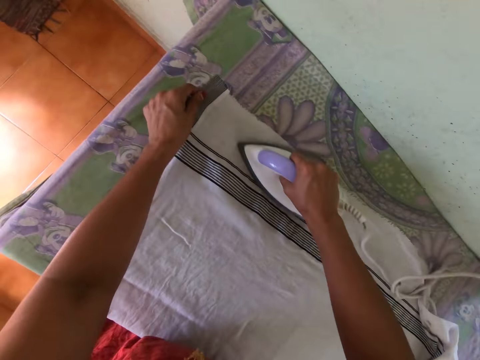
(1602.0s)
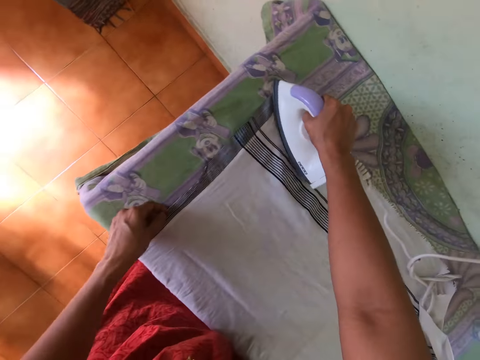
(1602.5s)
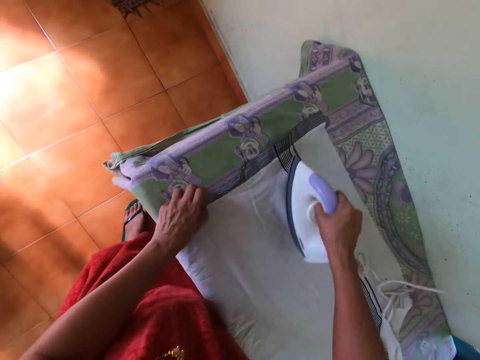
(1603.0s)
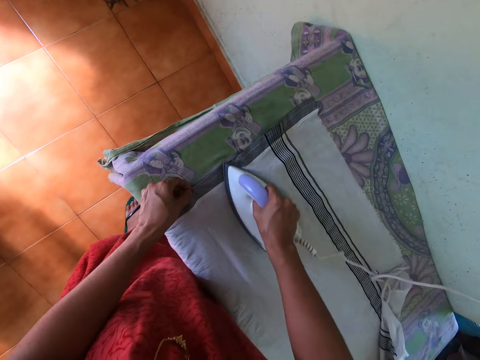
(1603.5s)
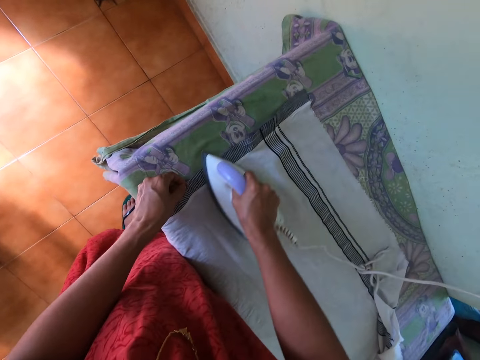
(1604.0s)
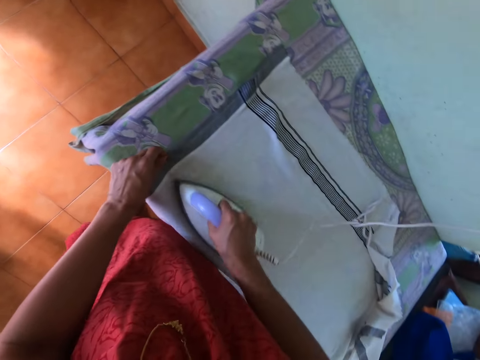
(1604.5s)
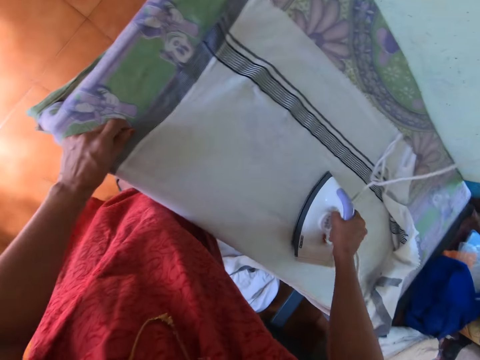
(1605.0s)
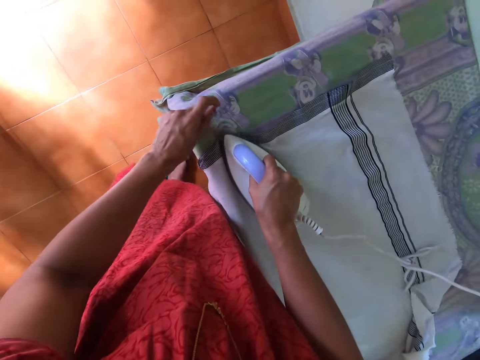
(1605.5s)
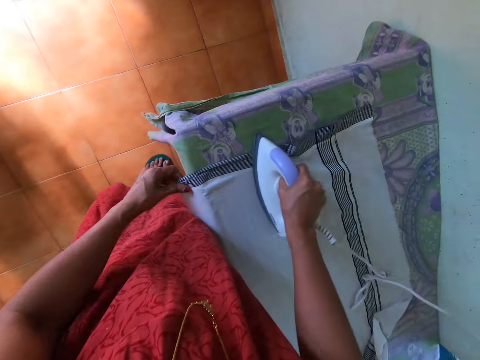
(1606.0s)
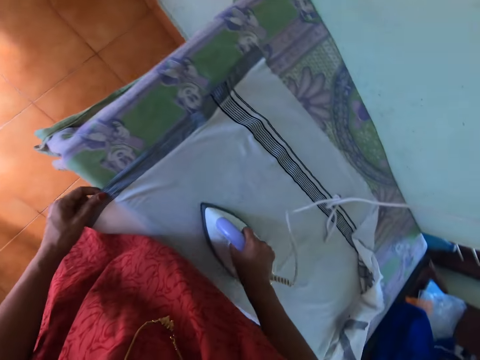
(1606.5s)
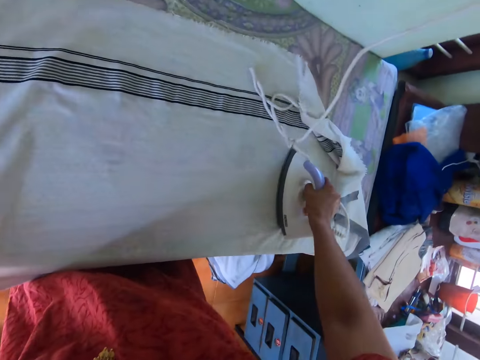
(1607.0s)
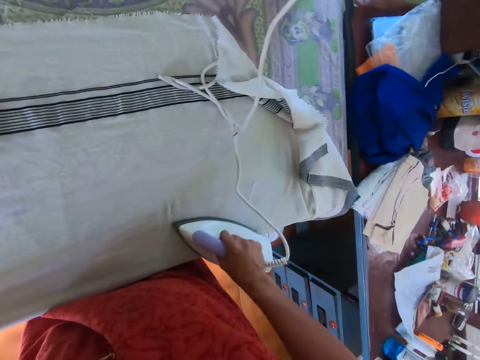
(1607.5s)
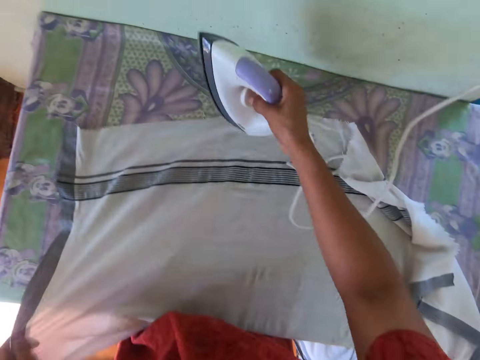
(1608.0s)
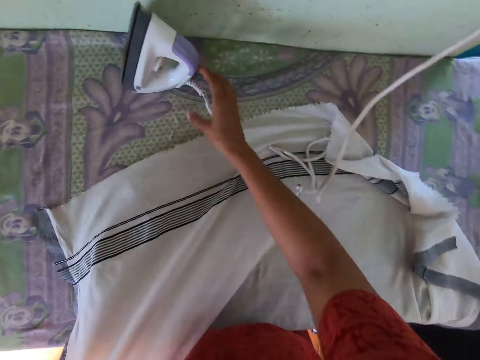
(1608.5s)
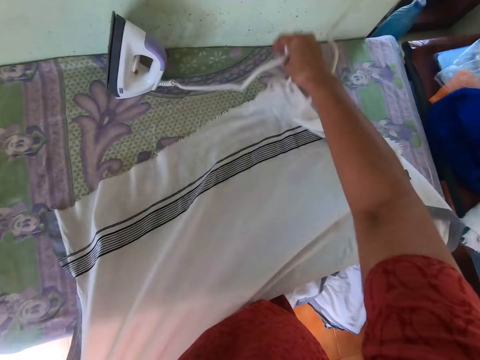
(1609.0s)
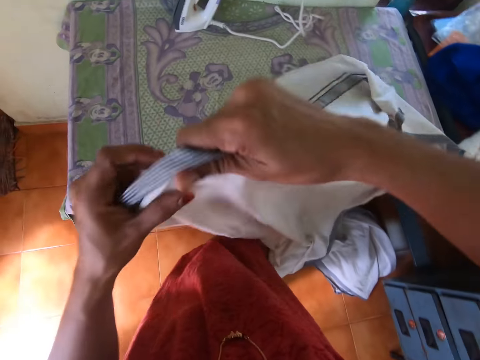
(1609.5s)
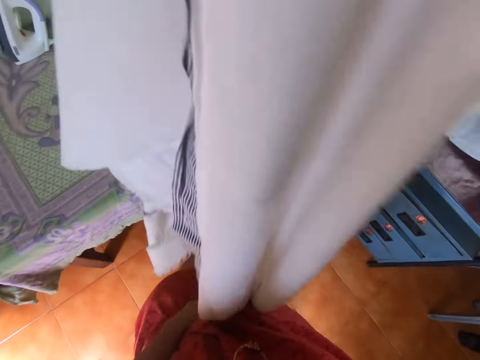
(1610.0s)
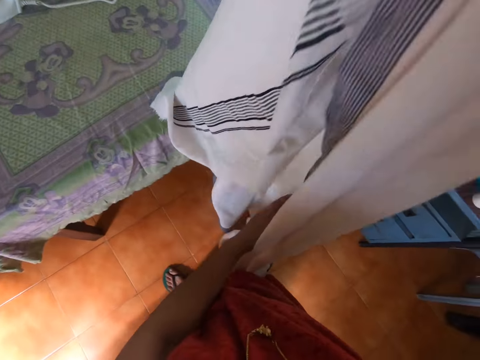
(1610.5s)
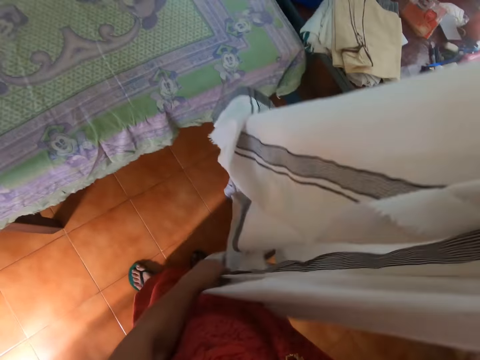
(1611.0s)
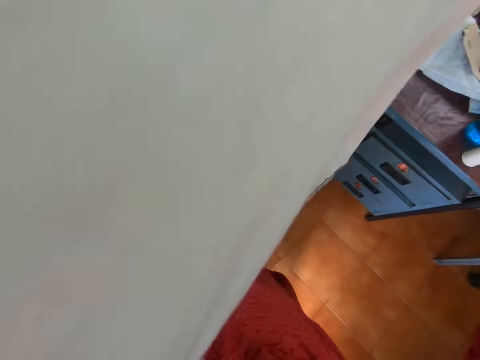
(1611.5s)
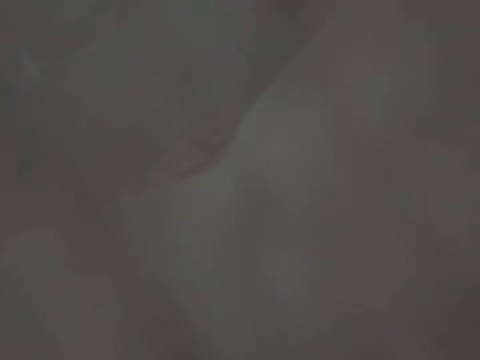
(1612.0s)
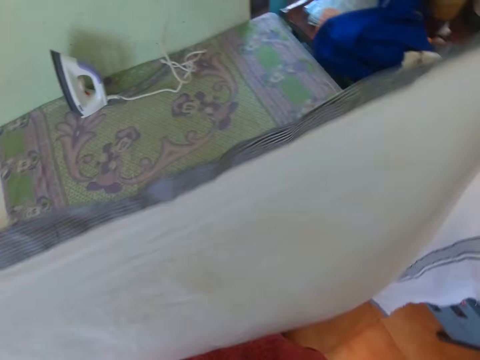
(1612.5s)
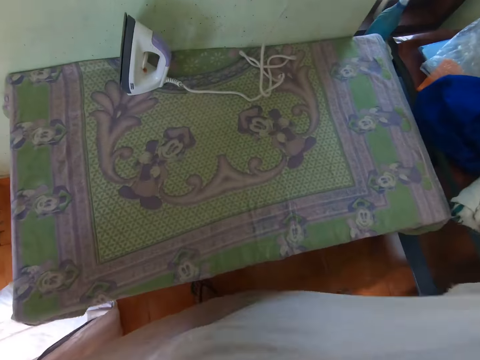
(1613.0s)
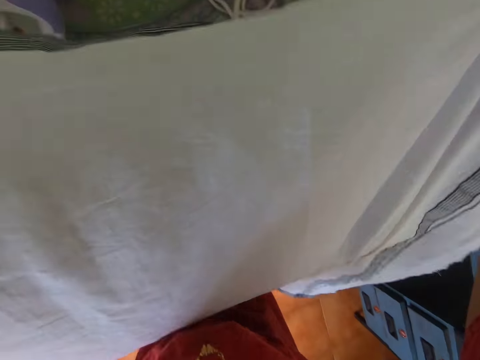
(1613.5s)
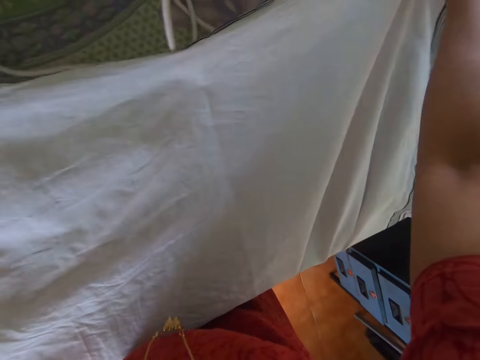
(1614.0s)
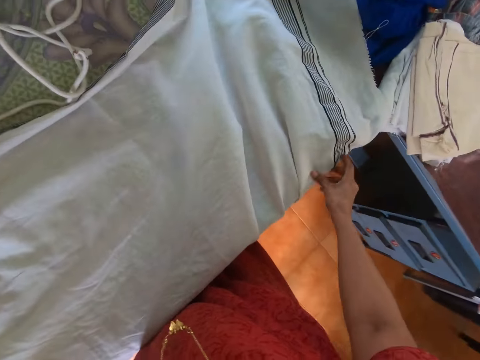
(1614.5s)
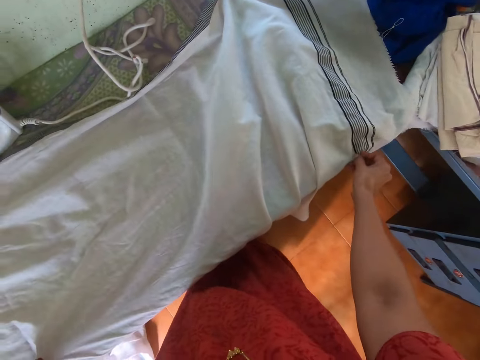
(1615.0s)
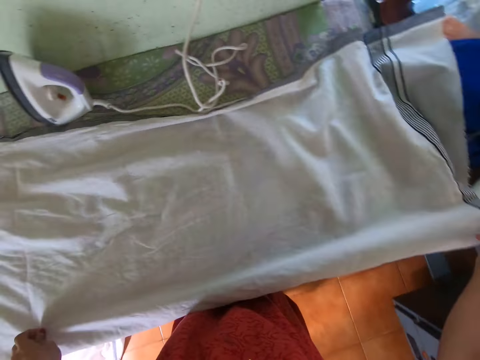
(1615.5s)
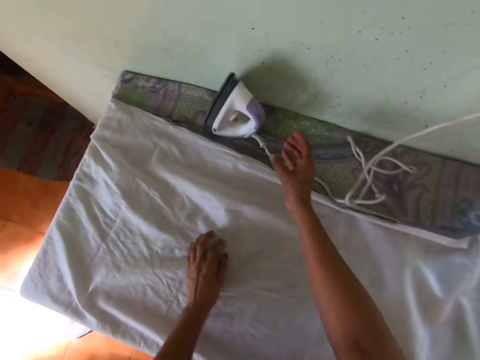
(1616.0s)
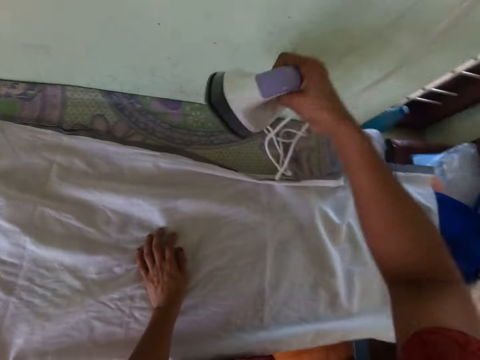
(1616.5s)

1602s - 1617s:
The camera wearer holds the cloth with her left hand. She drops the pressing iron on the table with her right hand. She adjusts the pressing iron cable with her right hand. She touches the cloth. She stretches the cloth with both hands. She lays the cloth on the table with both hands. She adjusts the cloth on the table with her right hand. She picks up the pressing iron on the table with her right hand.

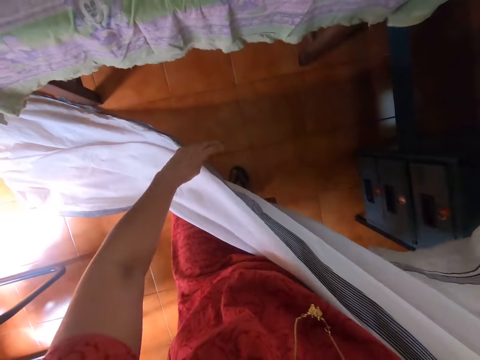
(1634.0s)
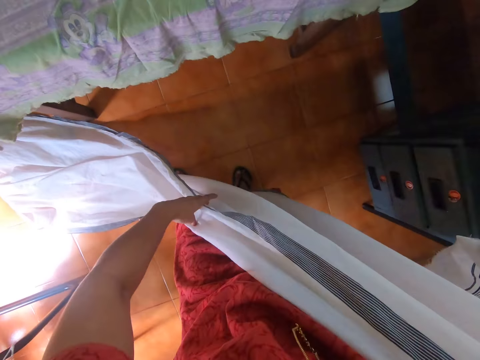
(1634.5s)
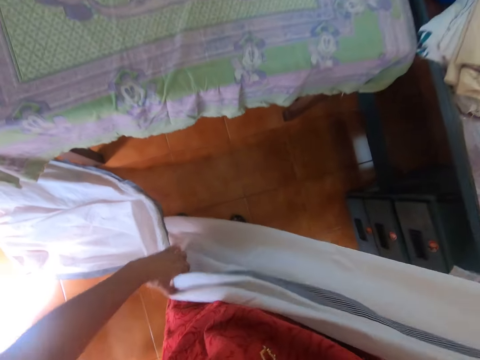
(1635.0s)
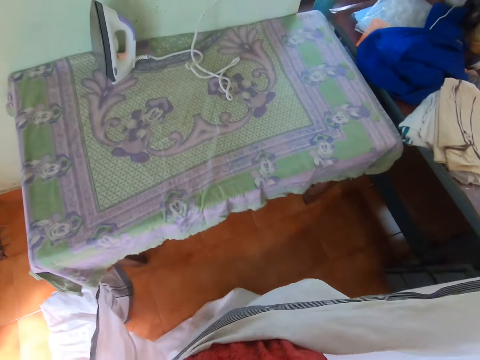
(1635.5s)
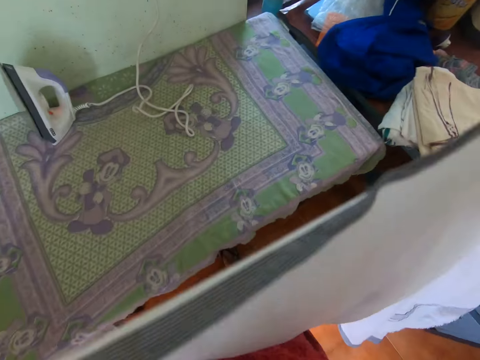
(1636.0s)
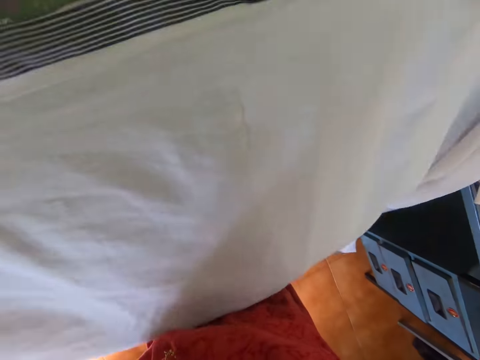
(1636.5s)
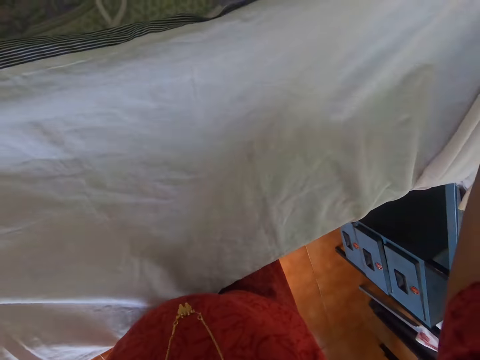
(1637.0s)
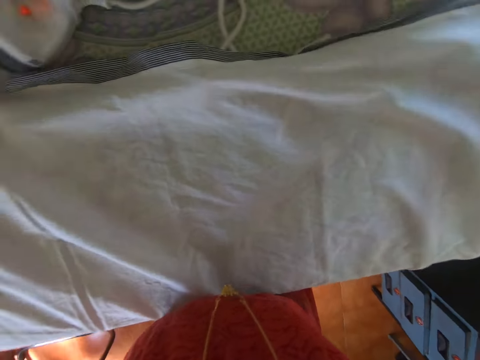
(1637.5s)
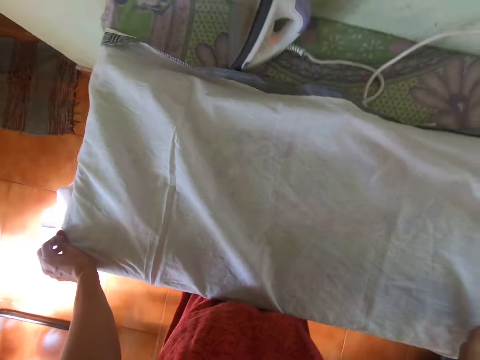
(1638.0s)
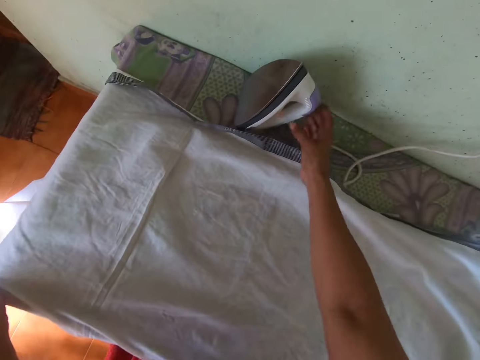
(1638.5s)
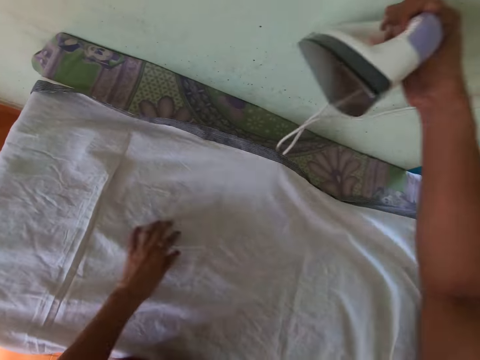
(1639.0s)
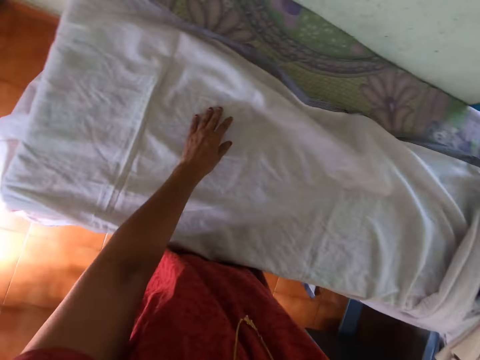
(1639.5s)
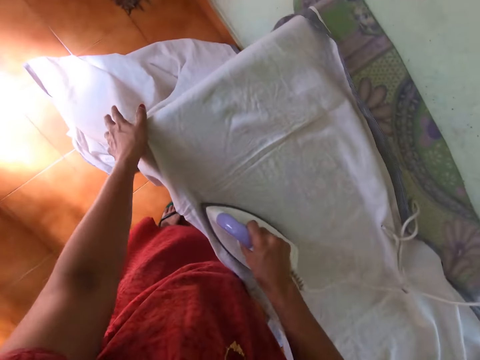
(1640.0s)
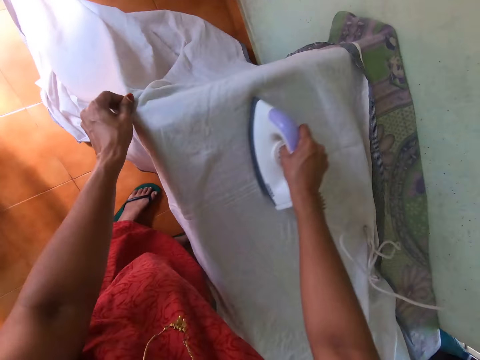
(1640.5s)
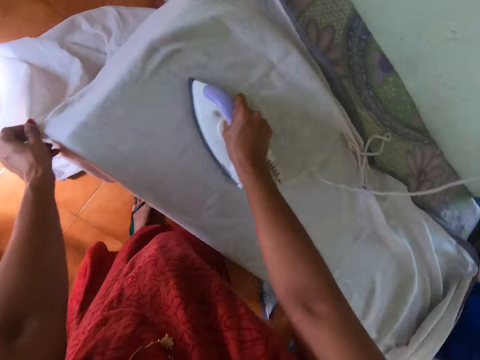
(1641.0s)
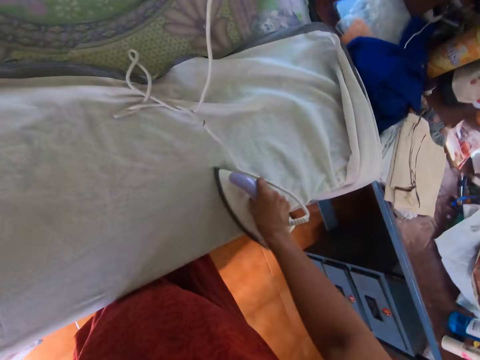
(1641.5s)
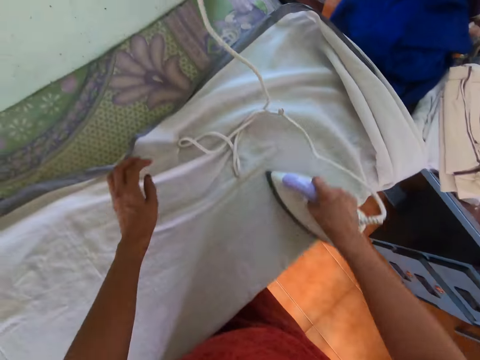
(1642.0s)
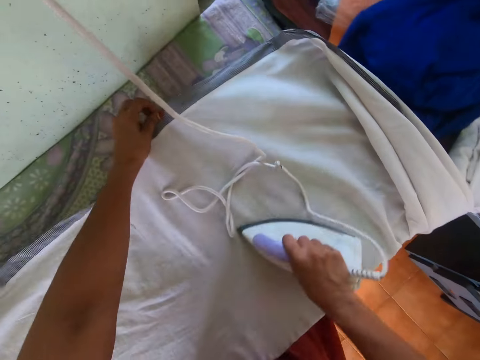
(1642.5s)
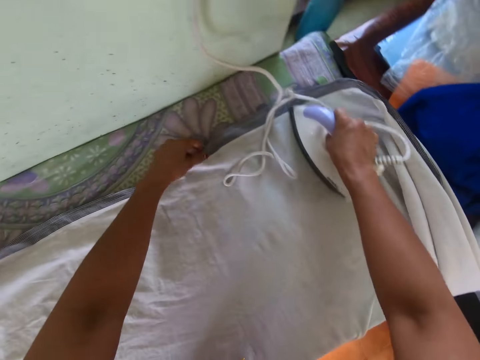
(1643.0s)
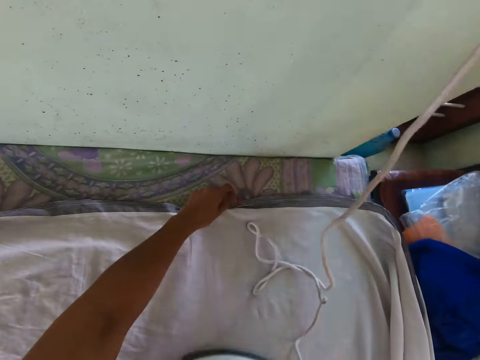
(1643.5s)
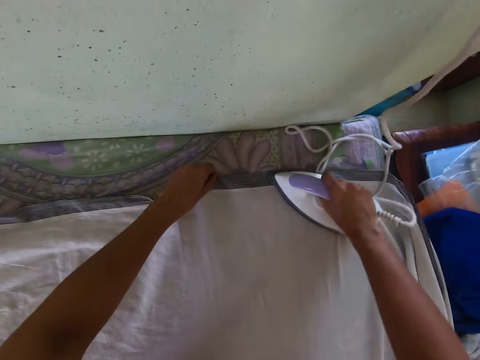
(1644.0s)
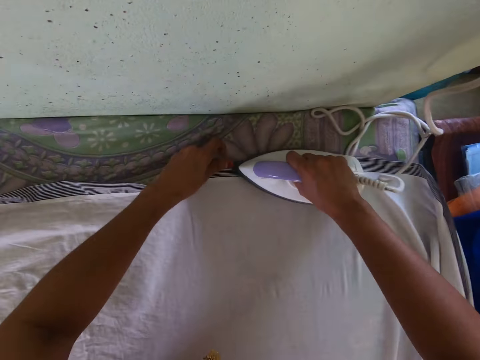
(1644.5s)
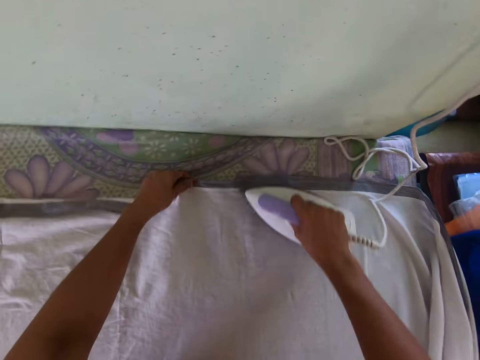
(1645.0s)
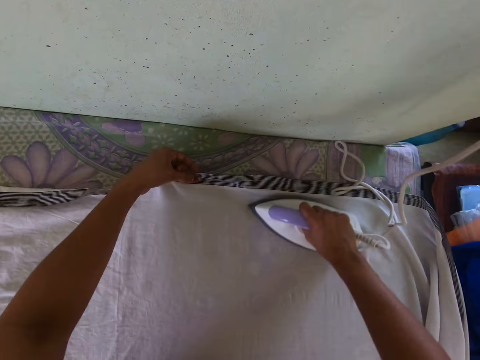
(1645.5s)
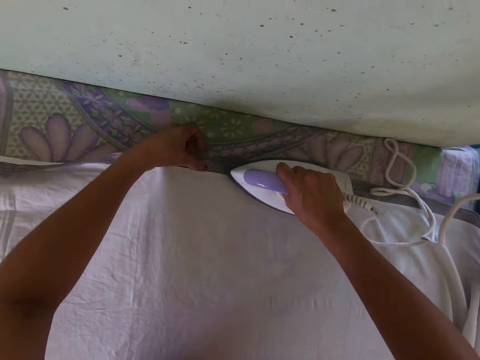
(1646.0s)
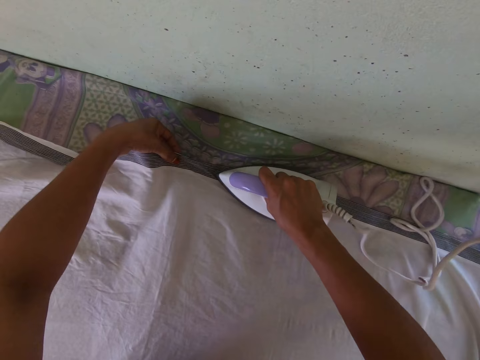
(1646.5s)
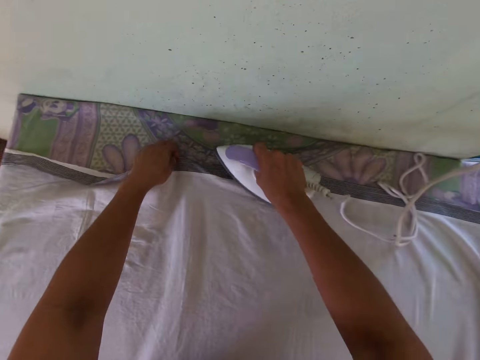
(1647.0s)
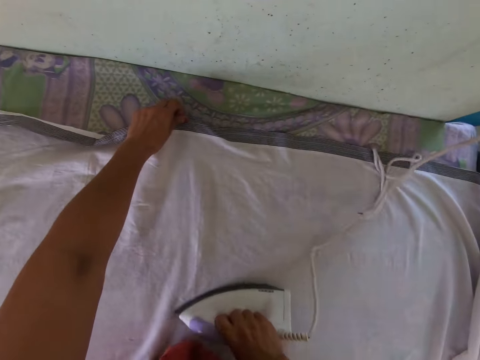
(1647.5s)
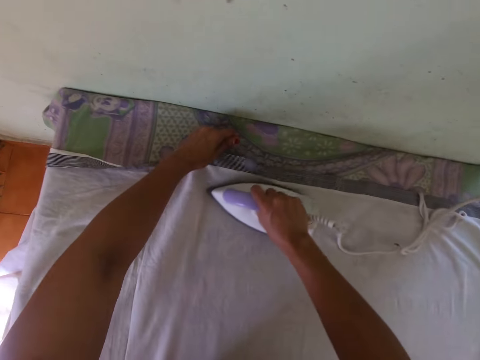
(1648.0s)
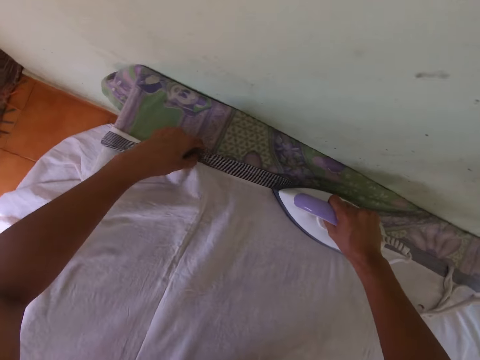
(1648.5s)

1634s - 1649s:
The camera wearer touches the cloth. She lays the cloth in her hands on the table. She holds the linen. She picks up the electric iron on the table with her right hand. She adjusts the cloth on the table with her left hand. She irons the cloth on the table with the electric iron in her right hand. She holds the iron cloth. She adjusts the cloth on the table with her left hand. She irons the linen.
